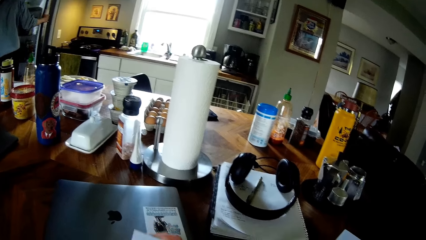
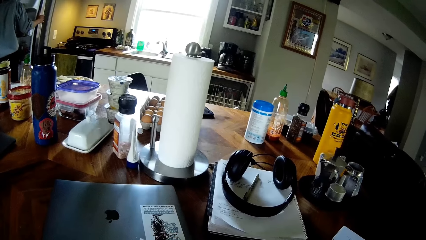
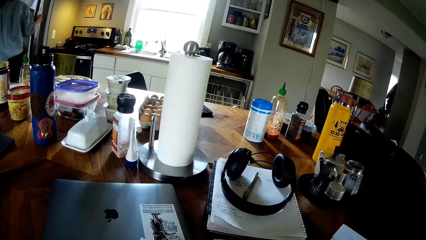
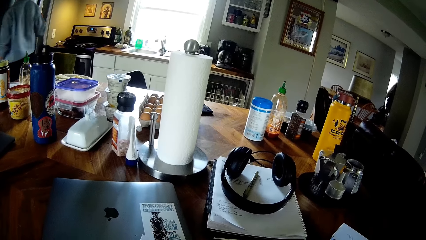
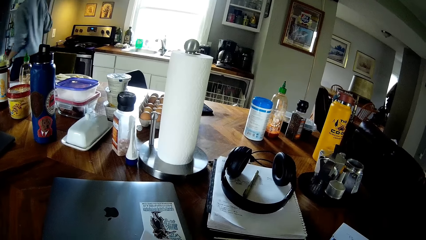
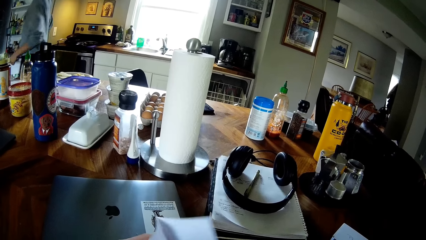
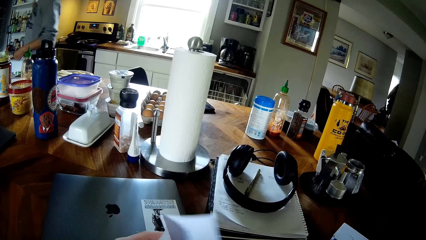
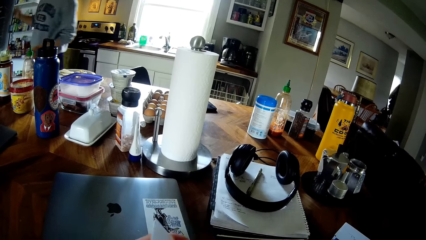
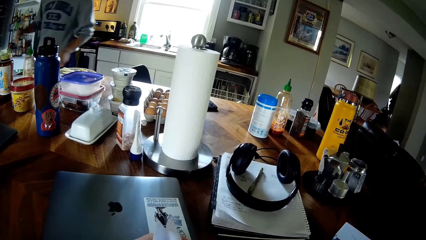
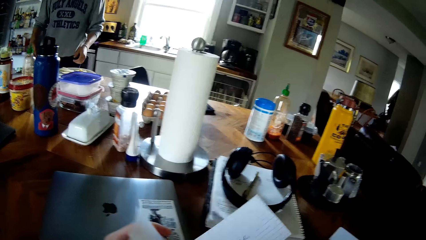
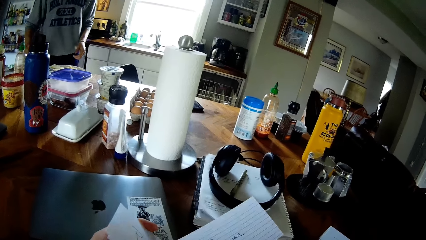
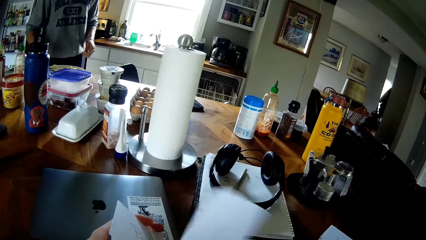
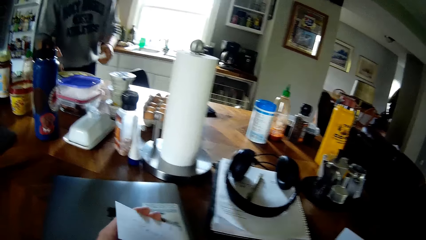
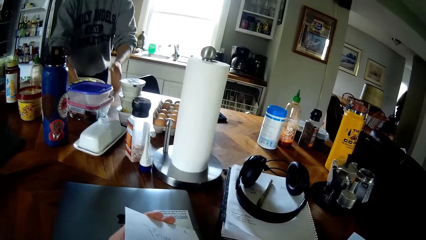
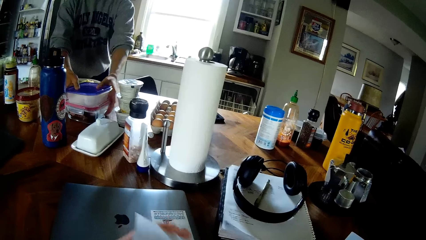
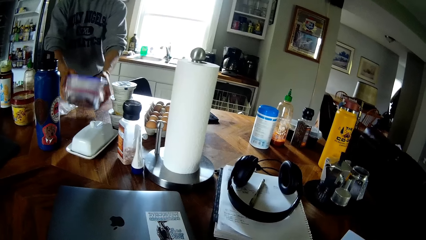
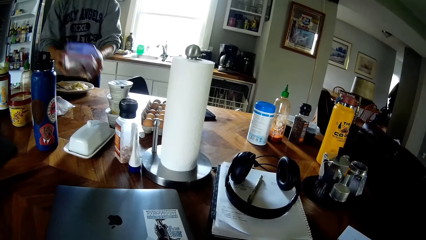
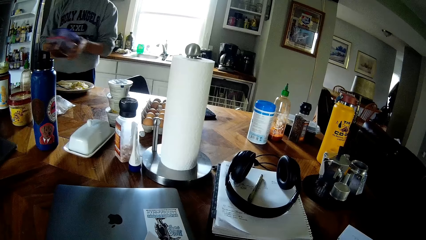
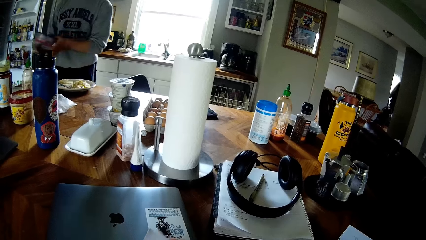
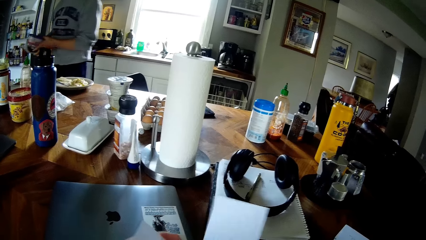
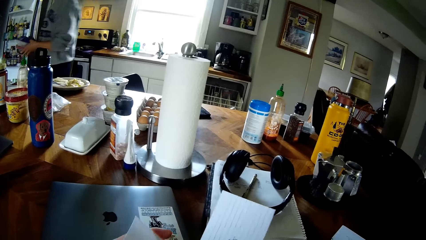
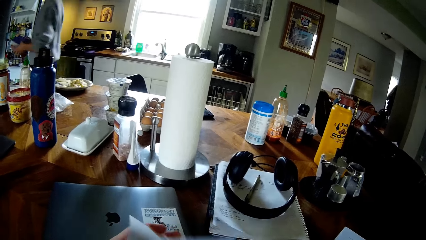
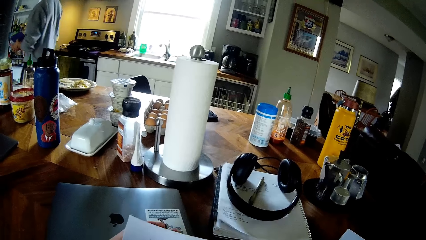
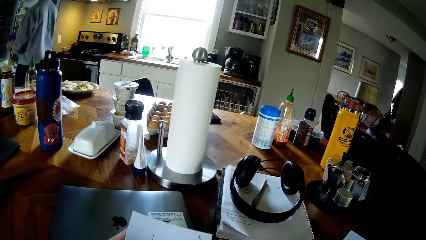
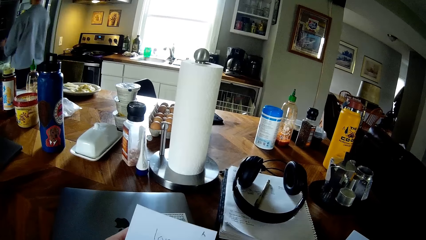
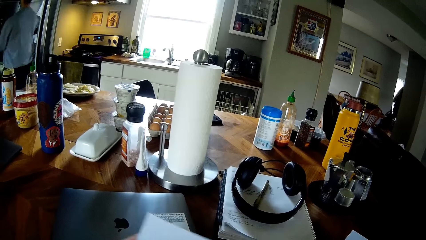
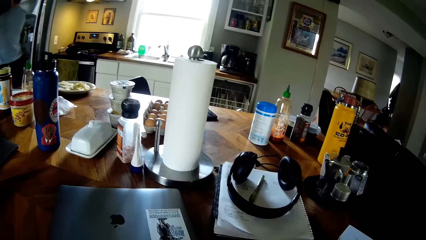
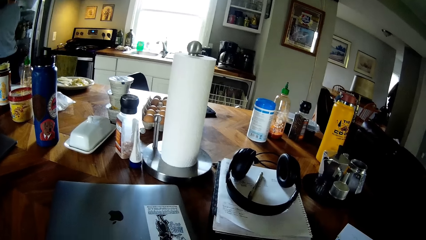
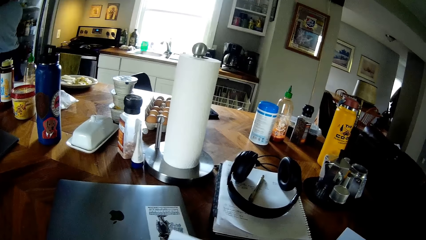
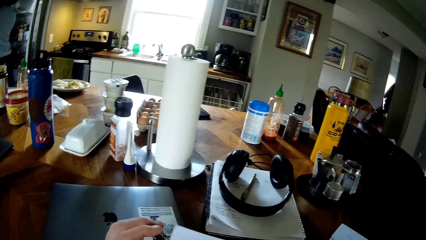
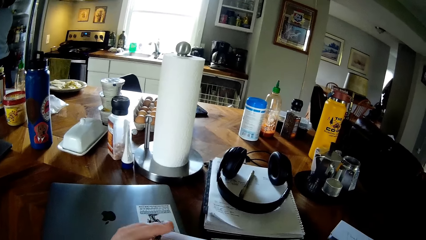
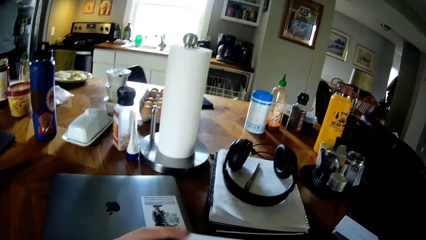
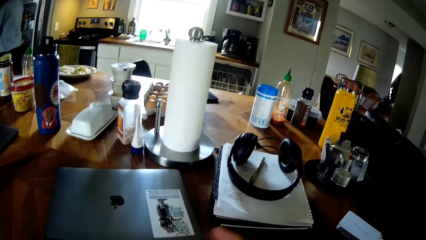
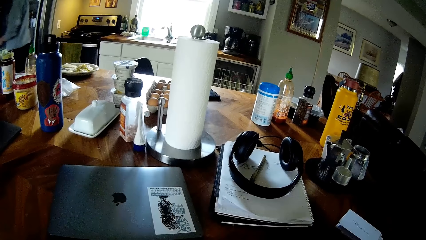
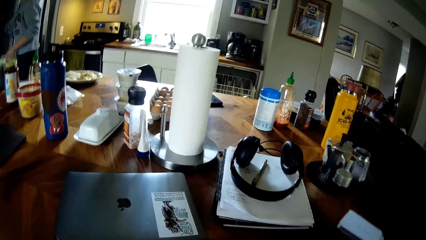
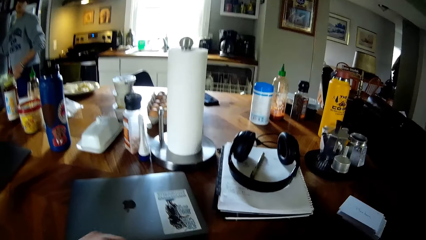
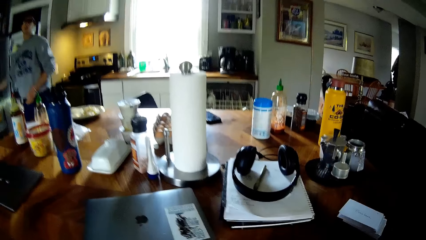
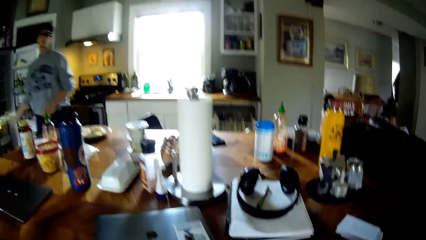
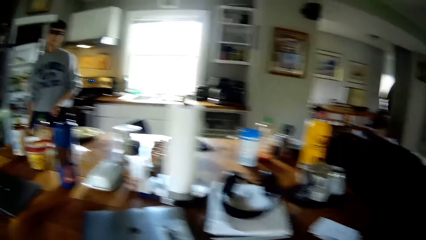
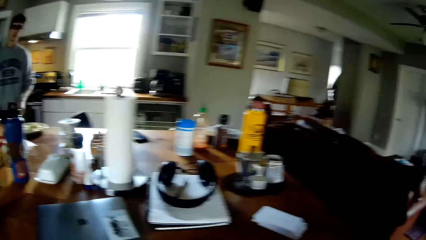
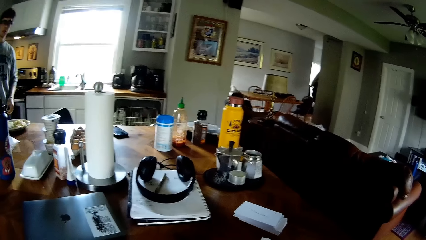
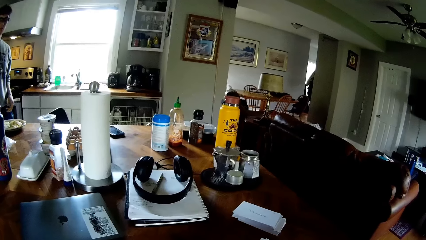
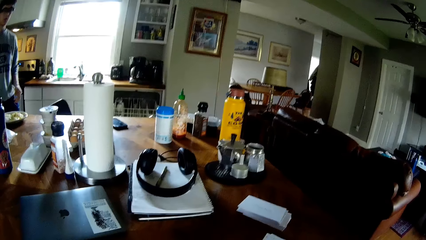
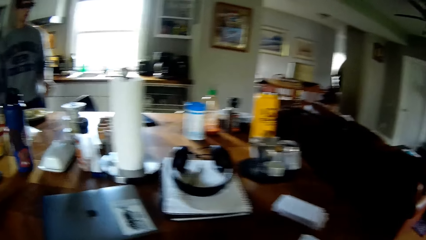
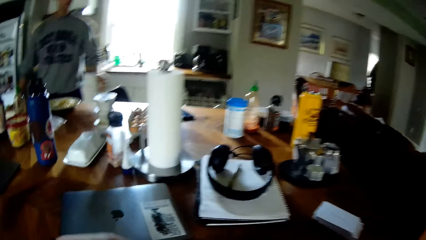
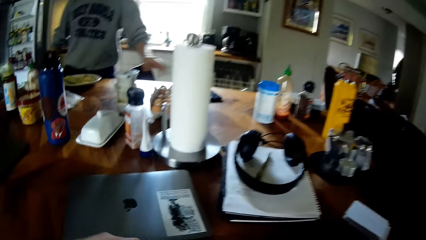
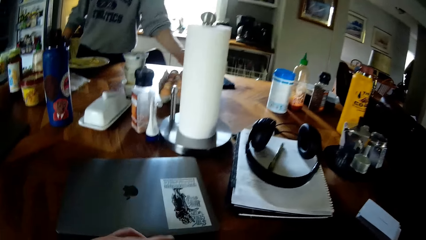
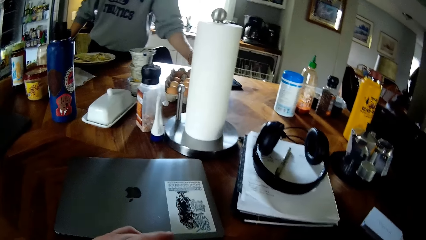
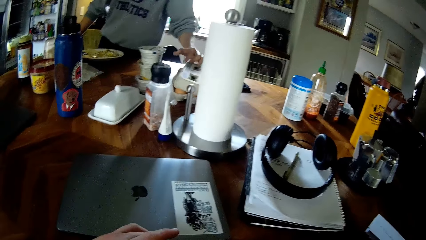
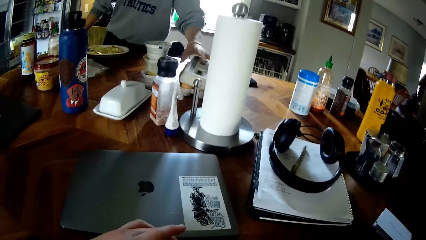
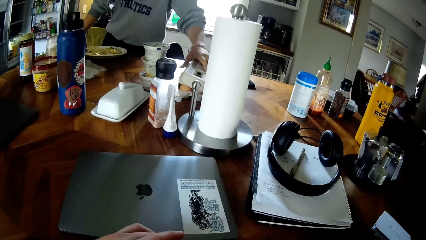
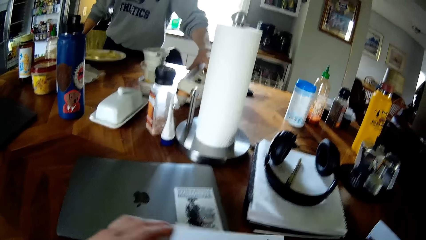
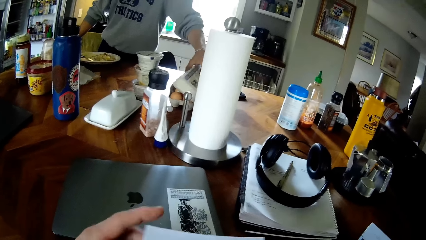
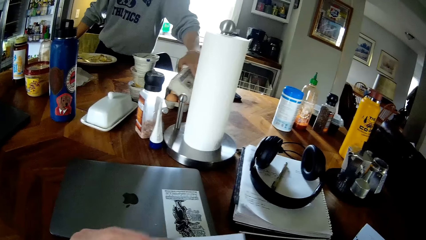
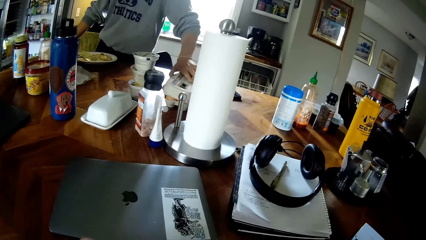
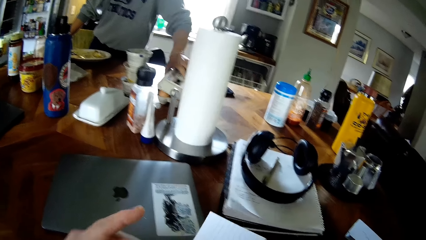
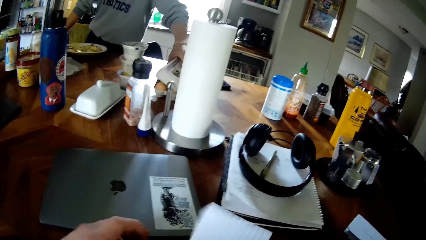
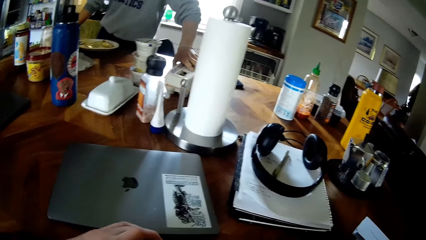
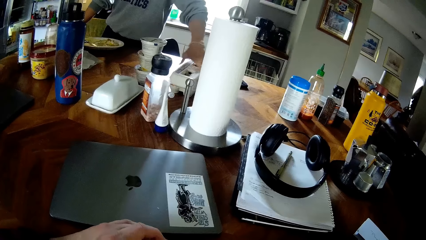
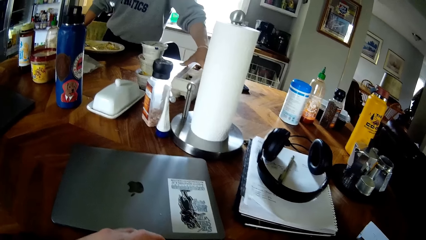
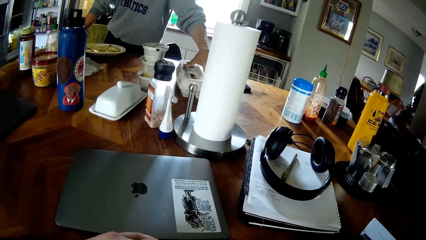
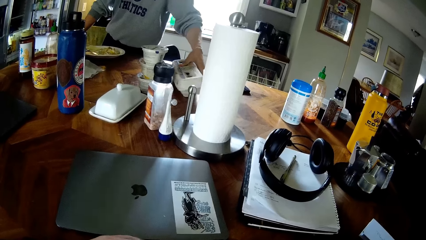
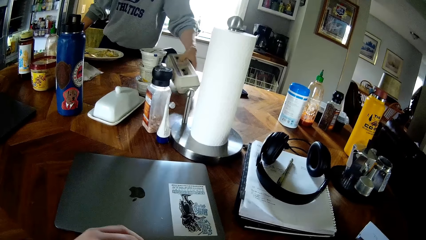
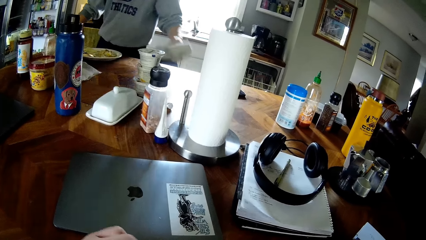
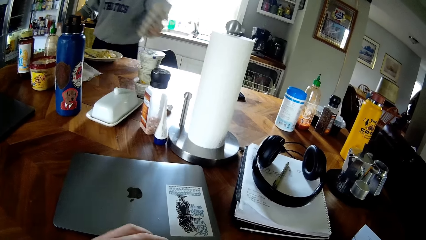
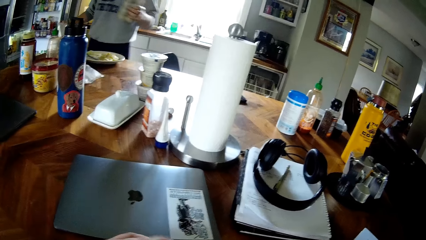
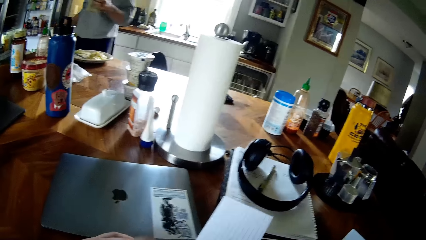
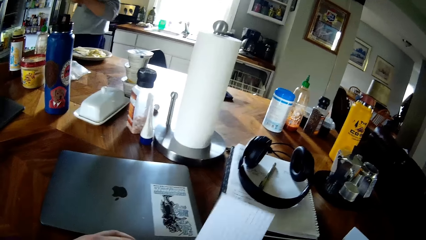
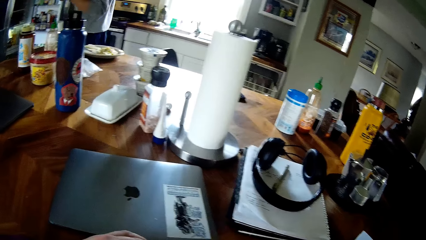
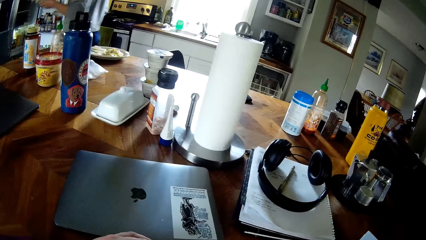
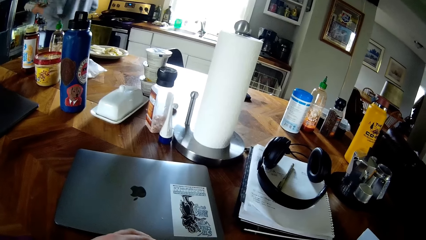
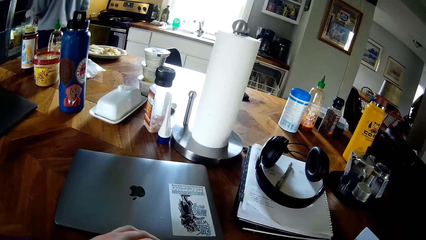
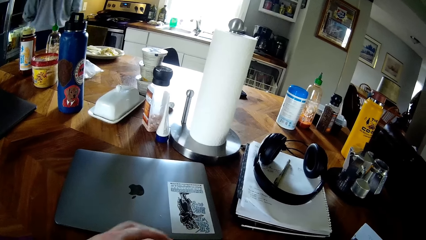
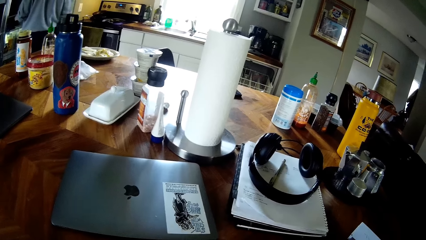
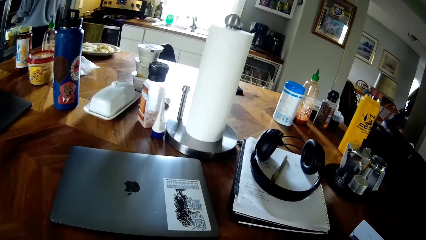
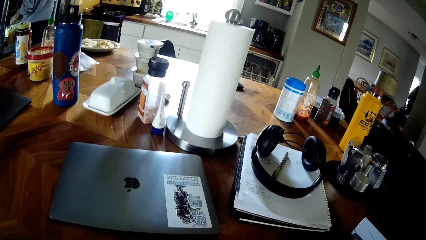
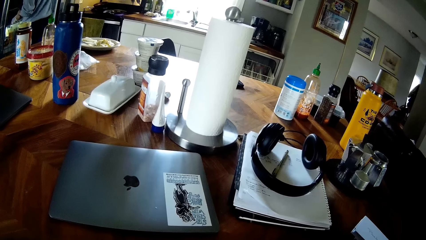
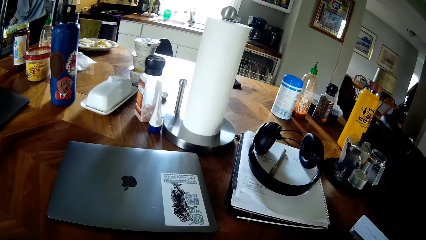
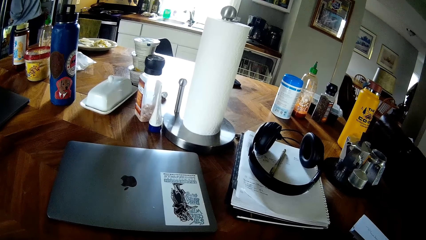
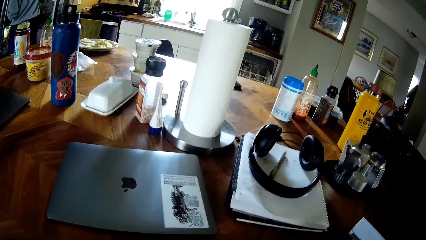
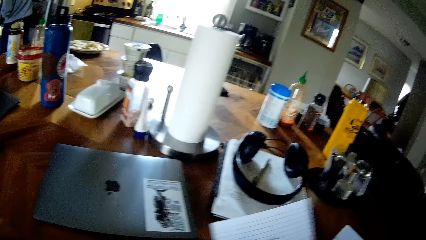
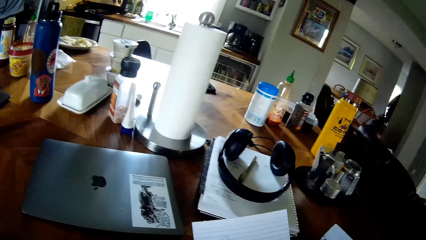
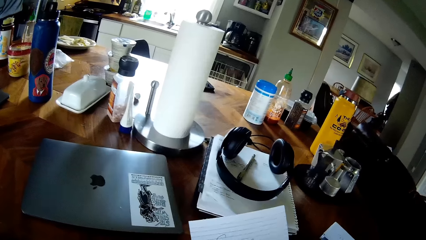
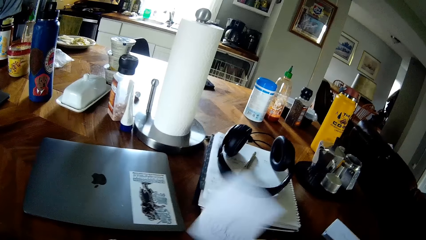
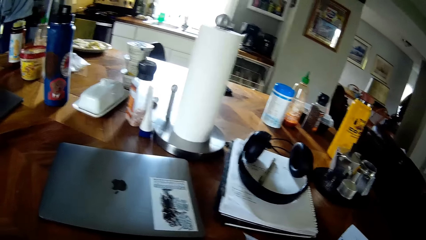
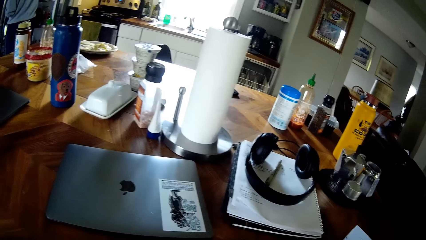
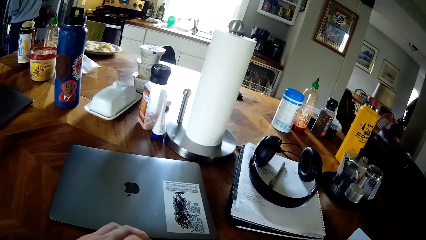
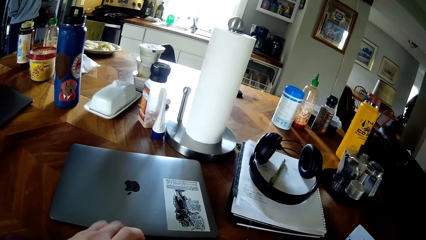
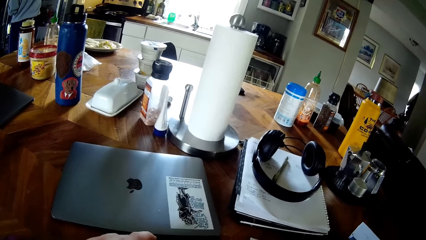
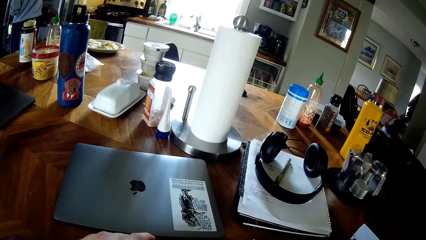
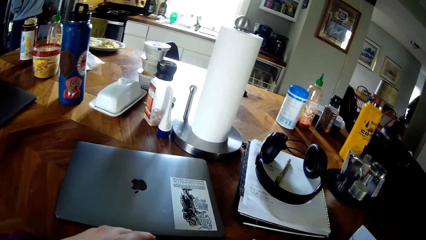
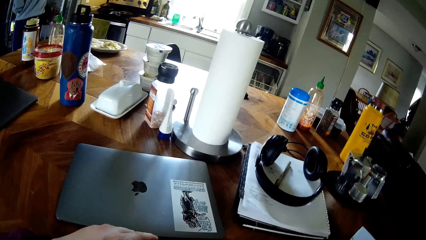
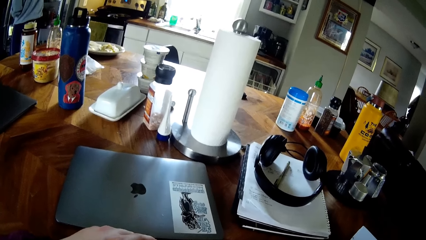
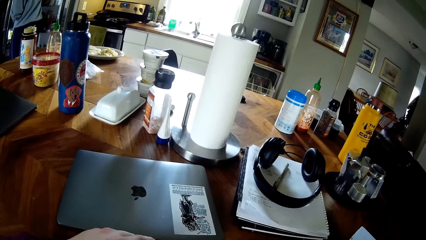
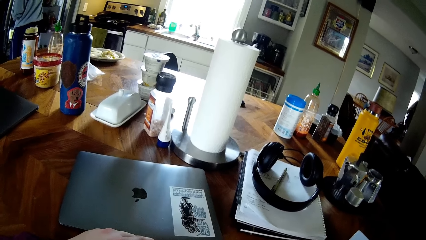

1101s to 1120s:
A man moves towards the table. The man carries two containers of food from the table with both hands. The man puts the two containers of food inside the refrigerator with both hands. The man moves towards a box of eggs on the table. The man covers the box of eggs on the table with his left hand. The man picks up the box of eggs from the table with his left hand. The man puts the box of eggs into the refrigerator with his left hand.
